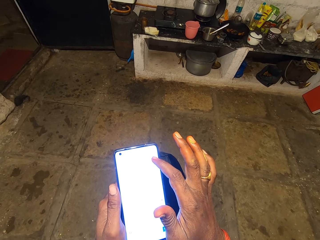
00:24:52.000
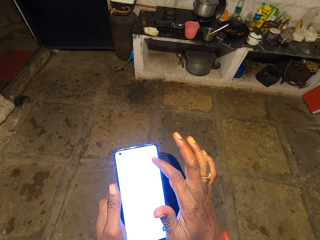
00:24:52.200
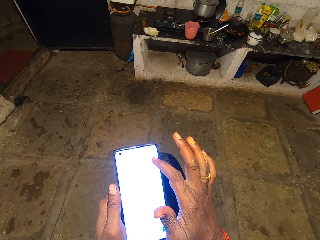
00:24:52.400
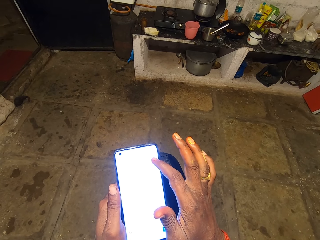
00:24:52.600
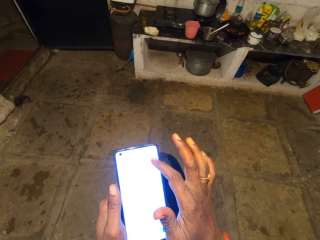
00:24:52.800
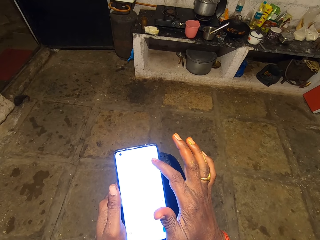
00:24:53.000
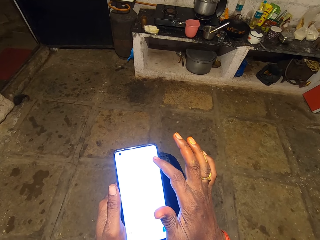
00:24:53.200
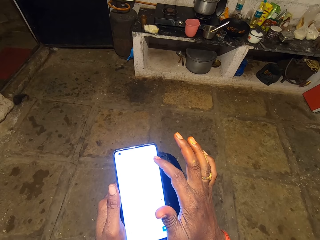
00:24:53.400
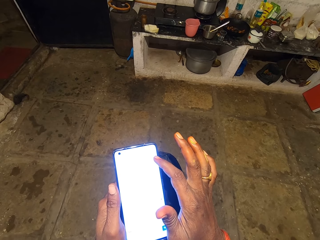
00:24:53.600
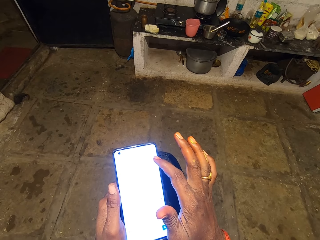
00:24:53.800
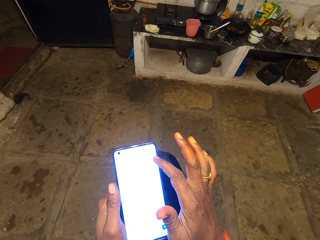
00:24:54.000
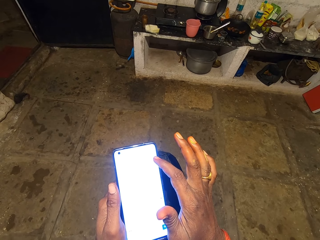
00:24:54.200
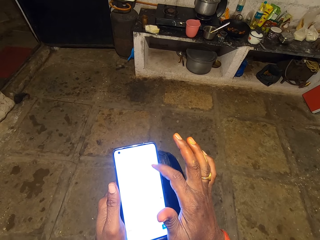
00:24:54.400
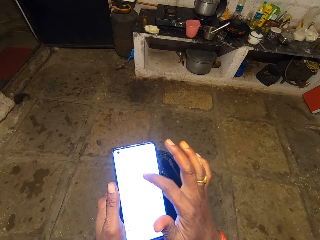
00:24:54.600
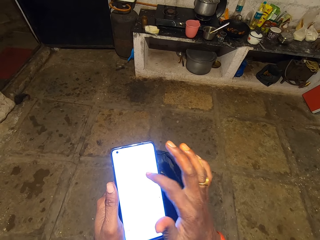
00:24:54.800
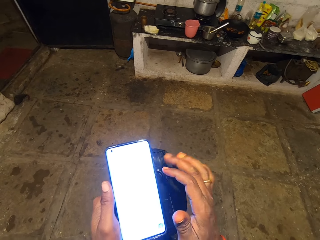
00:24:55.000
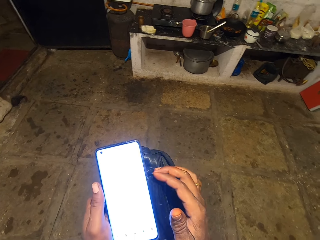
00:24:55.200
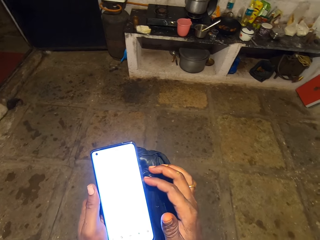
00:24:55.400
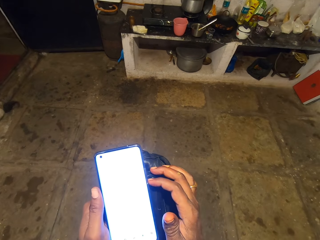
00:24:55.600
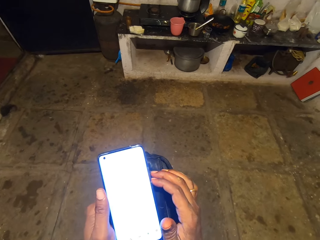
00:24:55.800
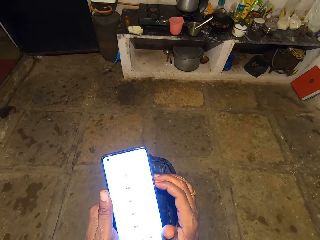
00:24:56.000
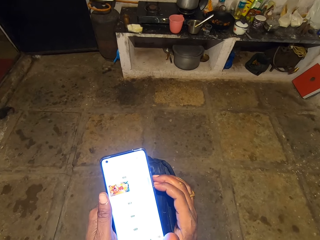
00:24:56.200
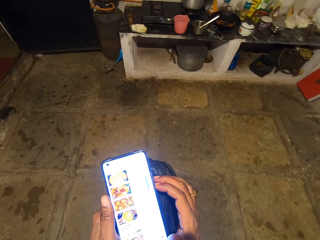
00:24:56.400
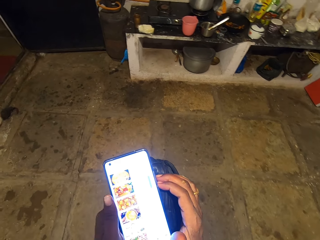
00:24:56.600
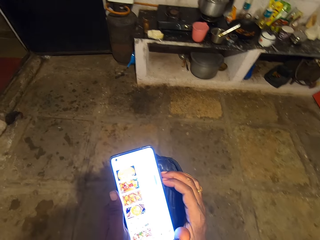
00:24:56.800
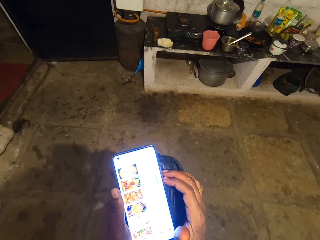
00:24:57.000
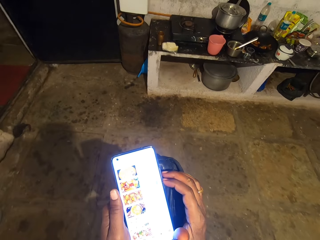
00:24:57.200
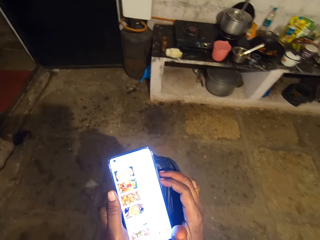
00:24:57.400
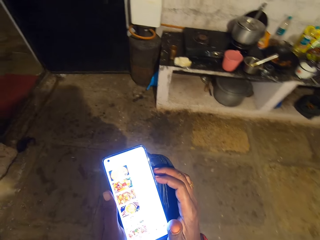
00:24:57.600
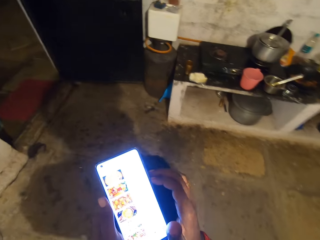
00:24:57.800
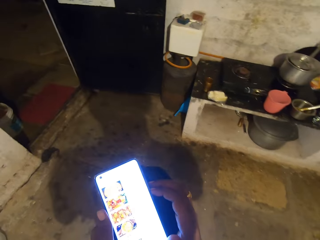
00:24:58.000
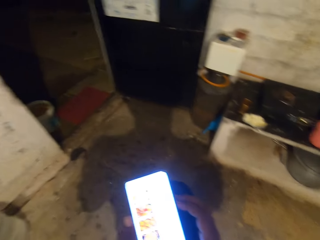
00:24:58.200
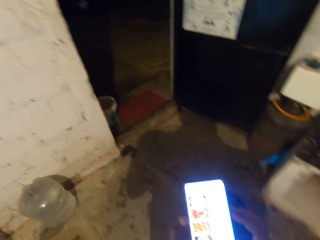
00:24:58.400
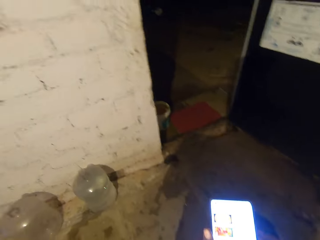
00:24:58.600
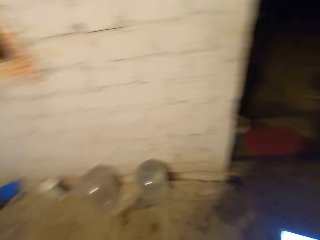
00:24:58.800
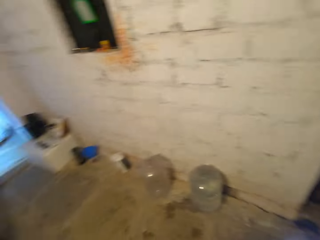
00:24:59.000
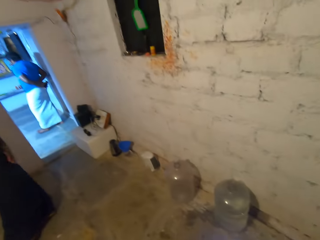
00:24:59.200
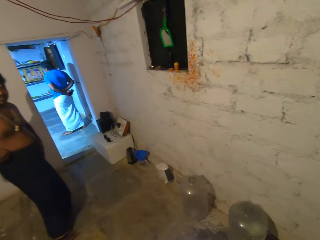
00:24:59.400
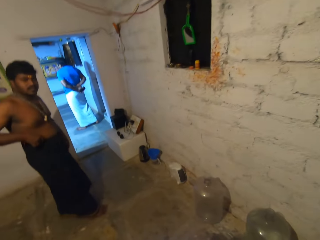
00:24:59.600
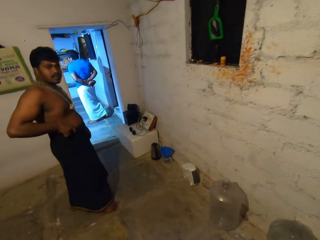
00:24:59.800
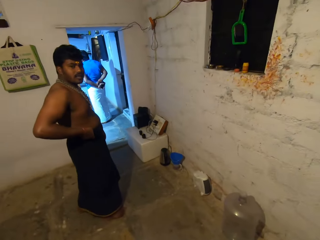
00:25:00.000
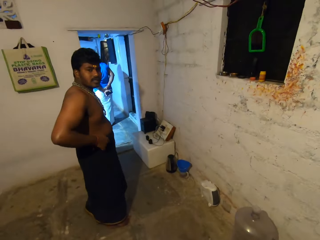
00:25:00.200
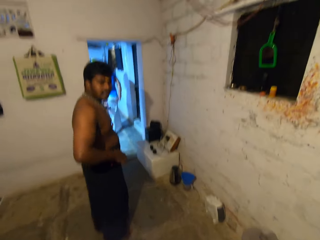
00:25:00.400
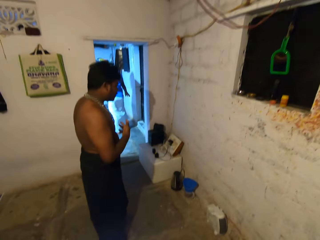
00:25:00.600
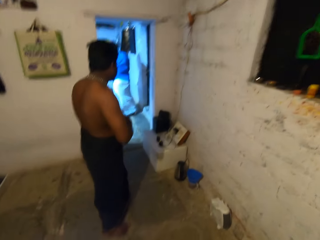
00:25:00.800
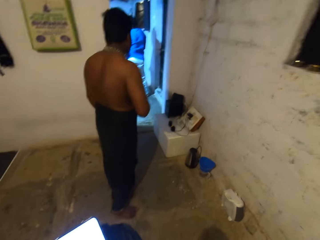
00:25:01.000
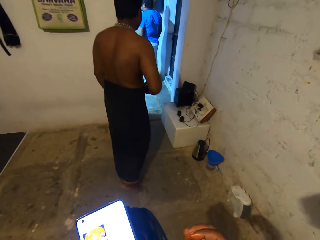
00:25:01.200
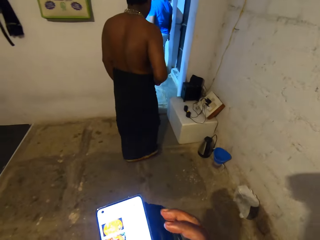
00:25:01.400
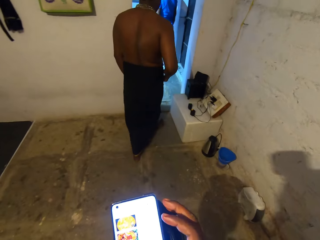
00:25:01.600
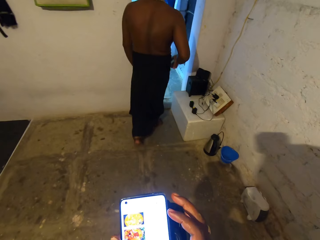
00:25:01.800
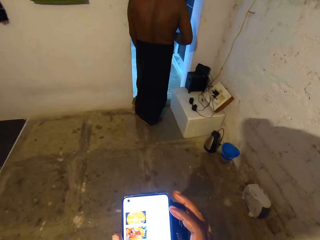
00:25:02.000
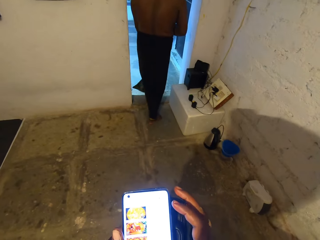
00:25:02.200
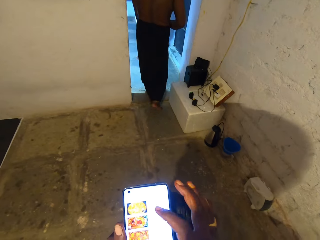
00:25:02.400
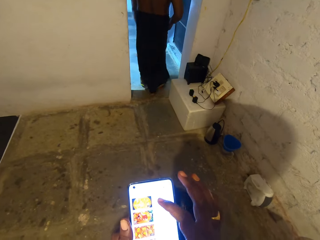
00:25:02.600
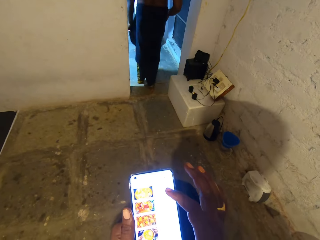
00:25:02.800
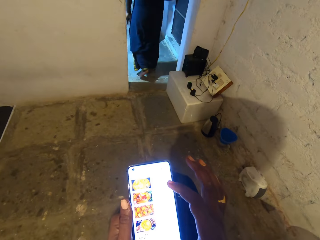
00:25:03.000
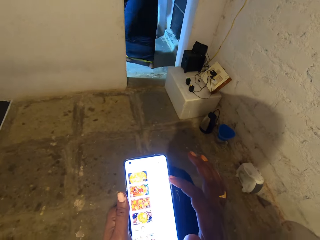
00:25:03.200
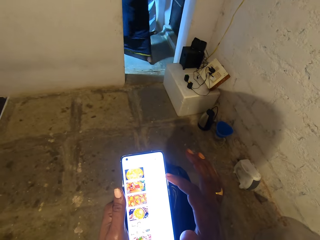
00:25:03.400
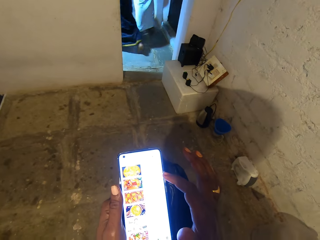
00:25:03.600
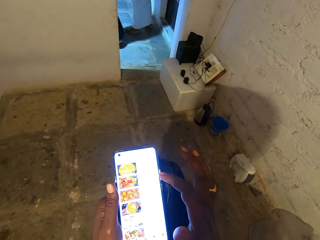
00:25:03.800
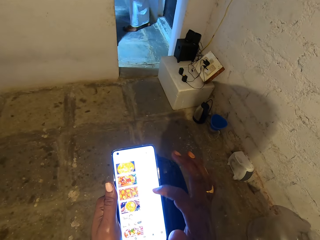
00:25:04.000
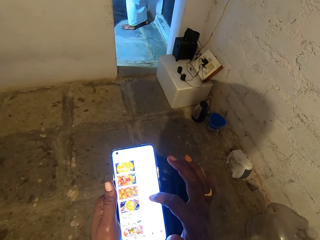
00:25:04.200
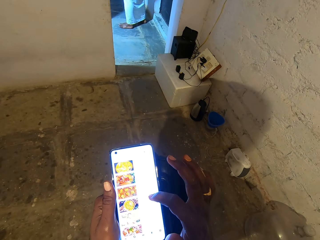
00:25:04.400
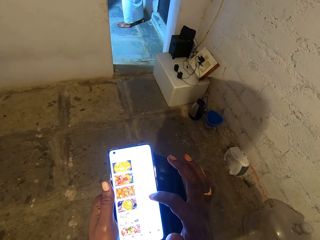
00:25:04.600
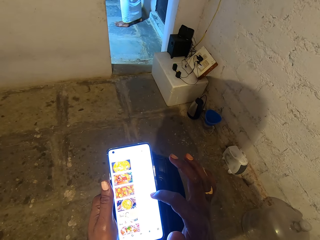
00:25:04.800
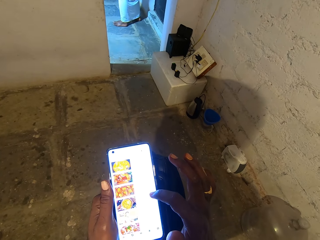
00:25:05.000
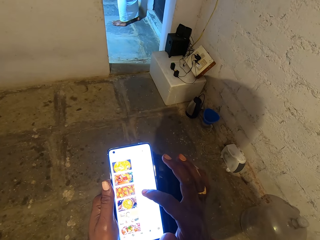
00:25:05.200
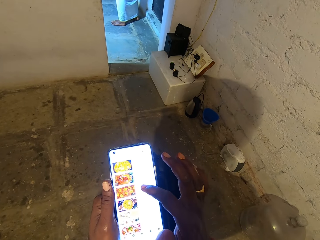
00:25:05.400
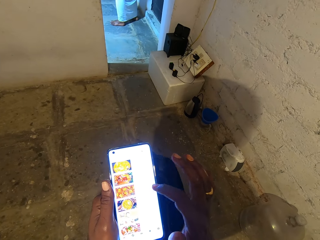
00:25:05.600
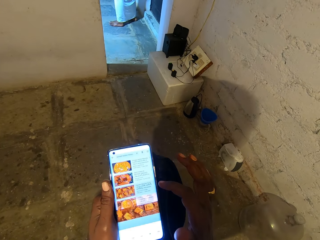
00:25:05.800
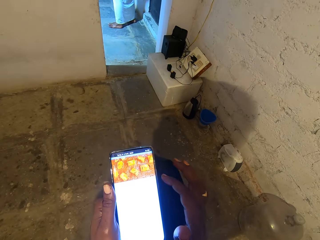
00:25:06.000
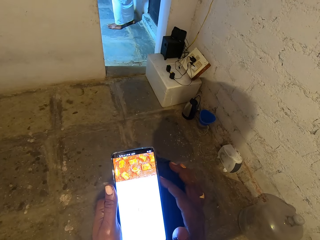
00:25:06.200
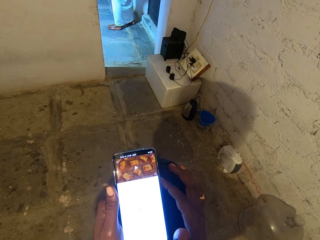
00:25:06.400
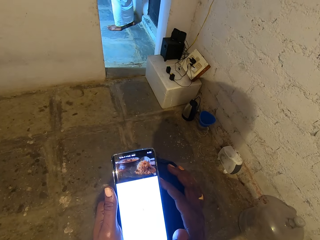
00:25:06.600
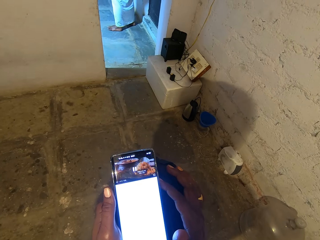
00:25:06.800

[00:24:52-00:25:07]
The camera wearer walks around a room. They look around. They dialogue with a man. The man walks around the room. The camera wearer operates a mobile phone.

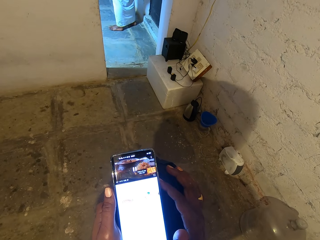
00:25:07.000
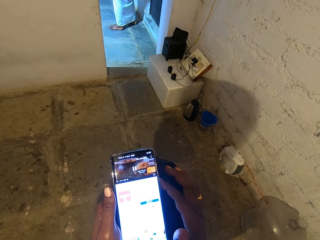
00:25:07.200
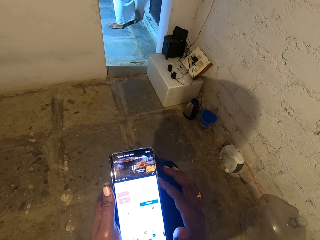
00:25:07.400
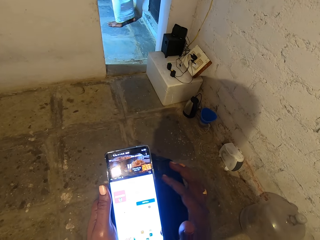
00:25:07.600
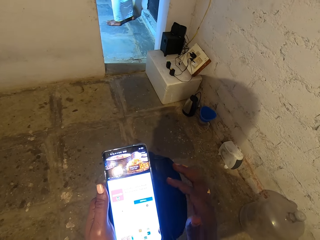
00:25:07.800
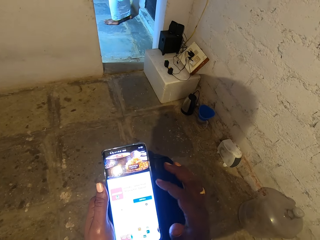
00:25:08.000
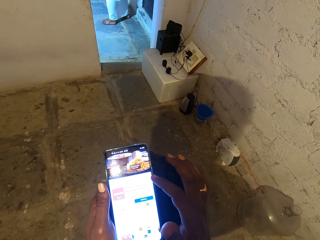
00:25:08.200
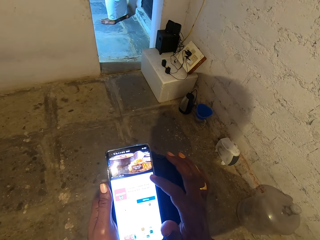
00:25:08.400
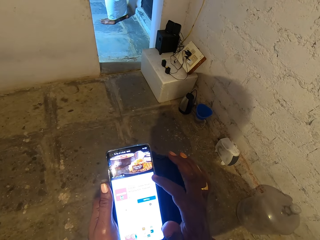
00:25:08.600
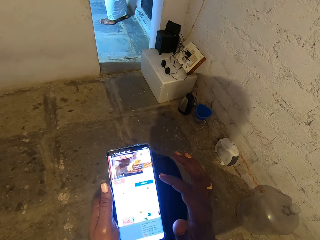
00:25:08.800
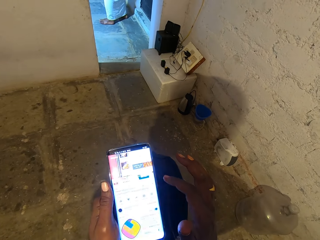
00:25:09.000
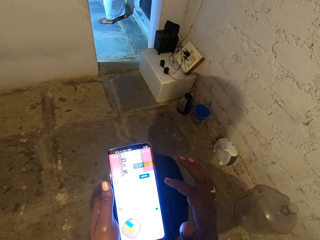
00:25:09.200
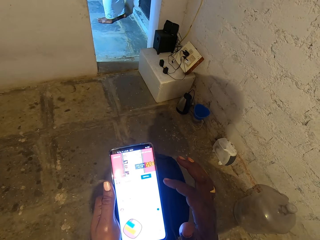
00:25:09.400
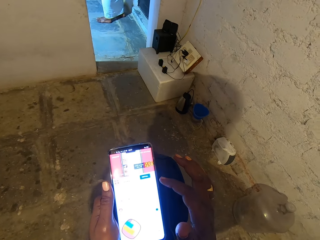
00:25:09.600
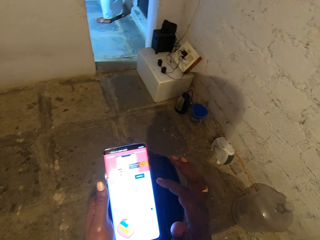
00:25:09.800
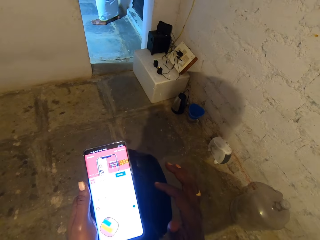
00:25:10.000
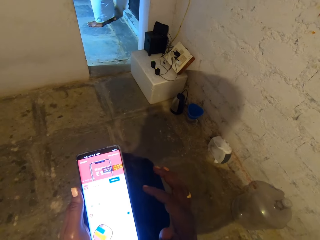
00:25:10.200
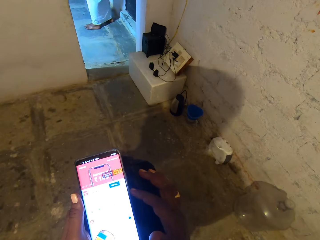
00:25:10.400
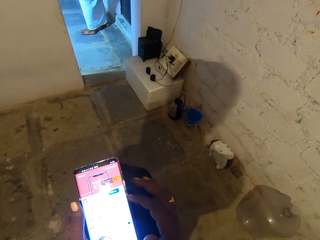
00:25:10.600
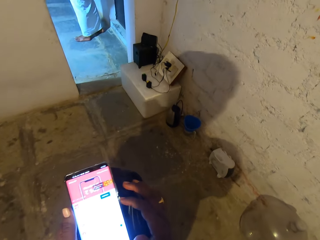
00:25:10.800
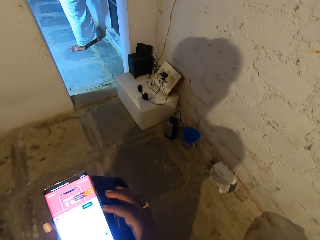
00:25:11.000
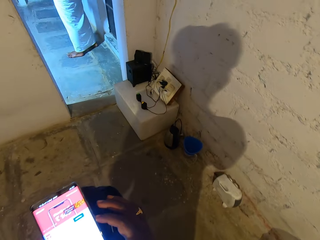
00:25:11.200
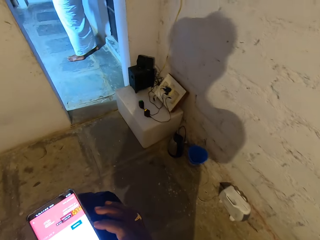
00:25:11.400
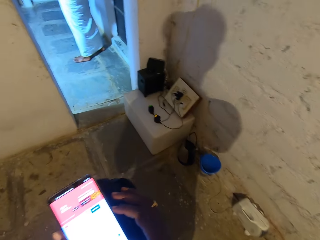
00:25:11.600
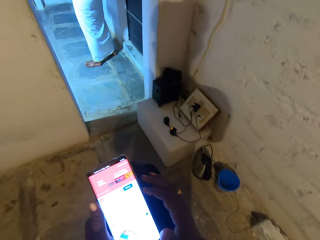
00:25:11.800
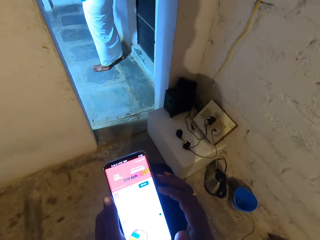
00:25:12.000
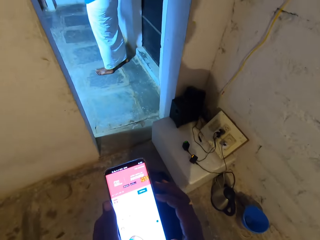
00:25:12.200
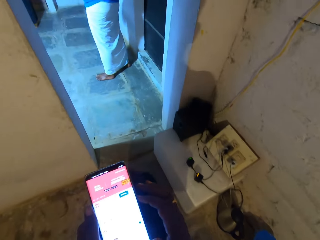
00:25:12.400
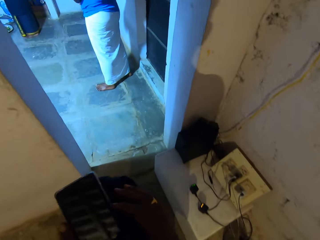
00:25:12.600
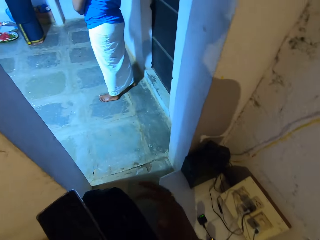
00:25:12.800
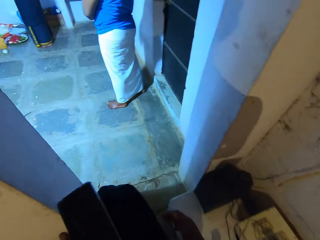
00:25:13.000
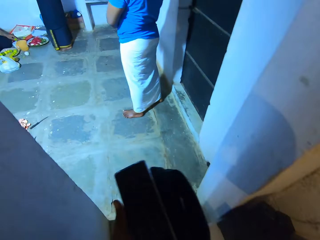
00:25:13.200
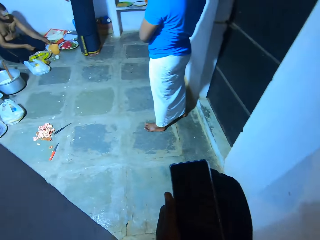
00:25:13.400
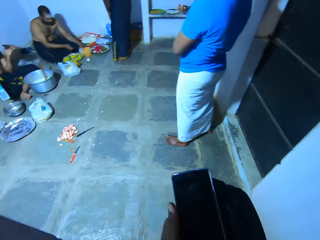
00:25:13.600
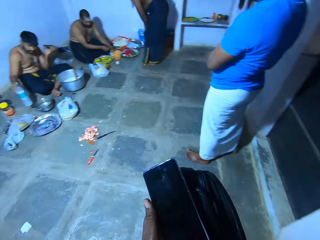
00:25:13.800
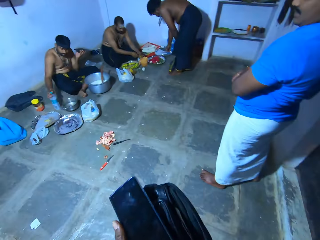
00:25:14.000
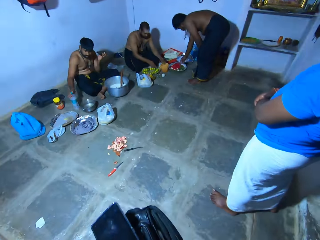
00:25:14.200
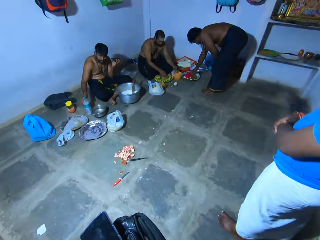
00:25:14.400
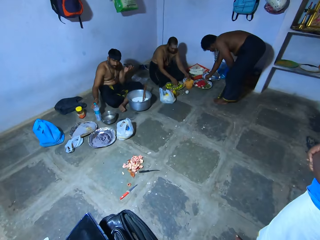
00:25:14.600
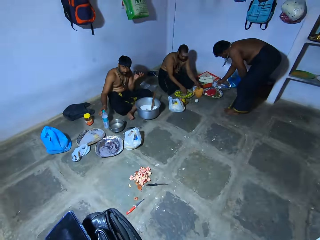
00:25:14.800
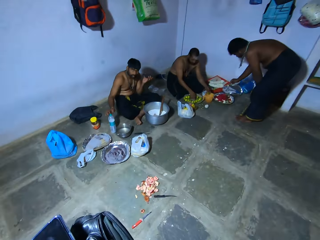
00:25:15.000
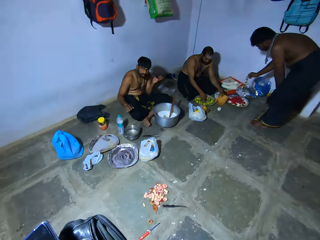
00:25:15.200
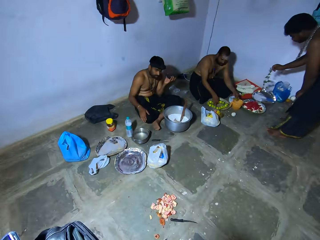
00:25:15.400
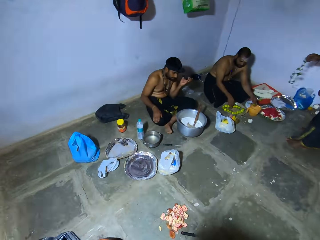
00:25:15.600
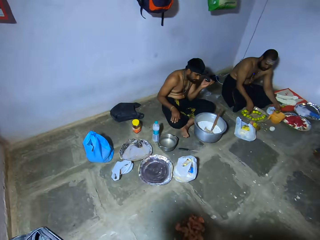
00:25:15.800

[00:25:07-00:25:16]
The camera wearer walks around a room.
